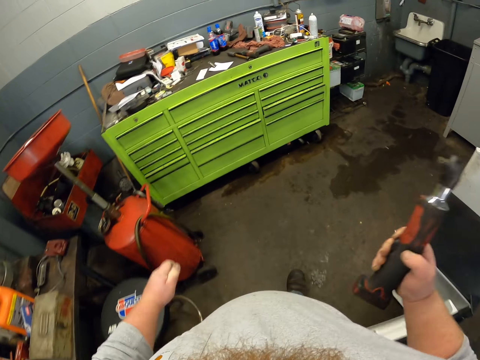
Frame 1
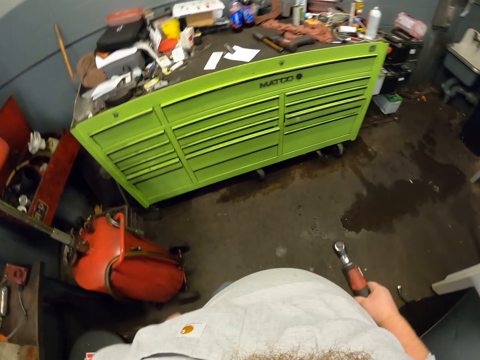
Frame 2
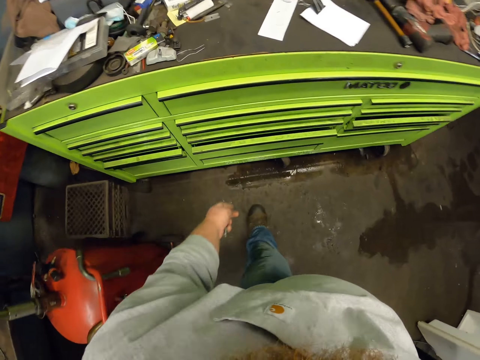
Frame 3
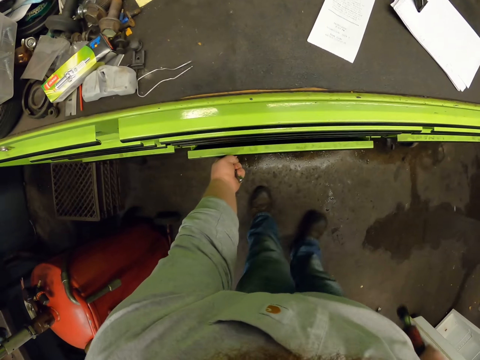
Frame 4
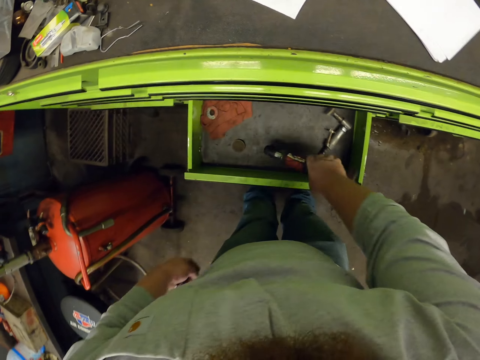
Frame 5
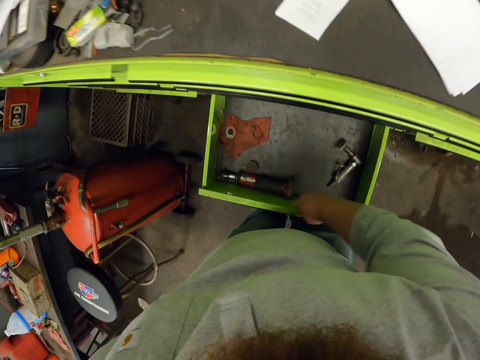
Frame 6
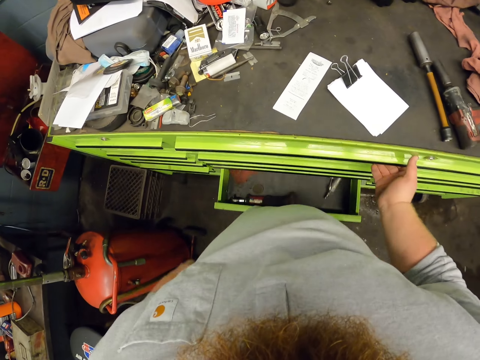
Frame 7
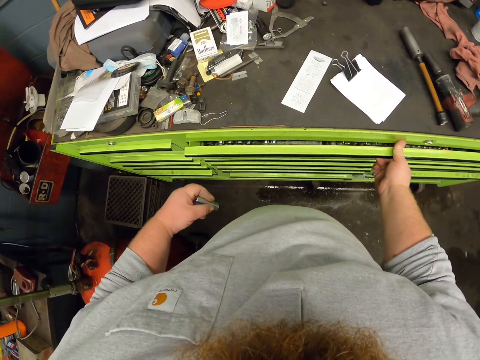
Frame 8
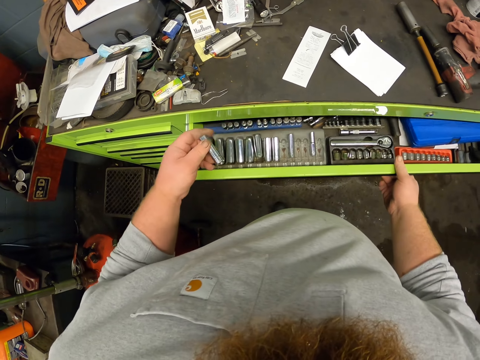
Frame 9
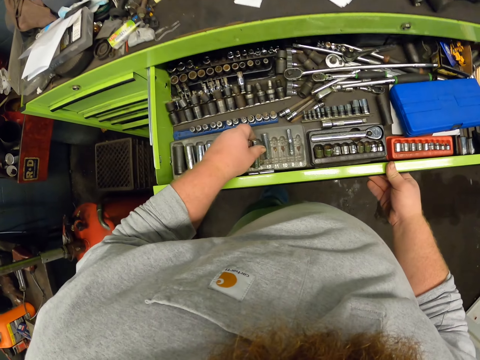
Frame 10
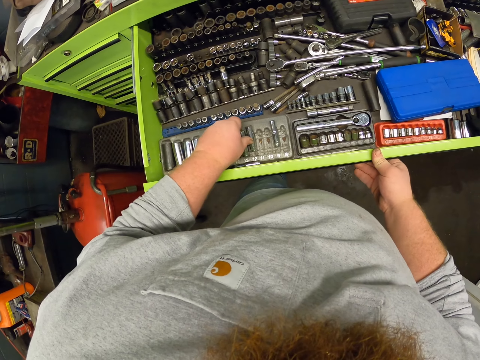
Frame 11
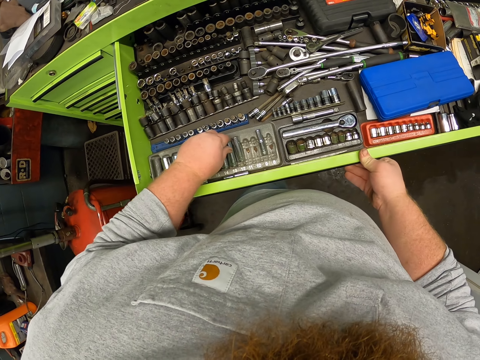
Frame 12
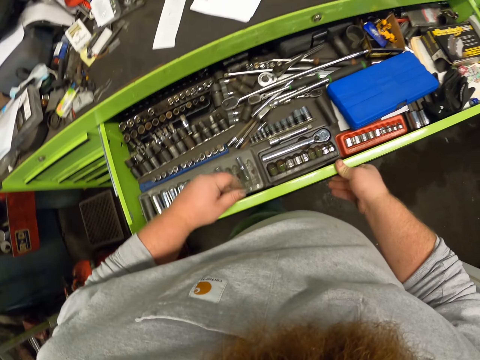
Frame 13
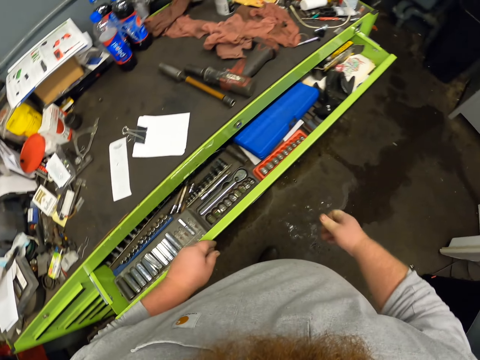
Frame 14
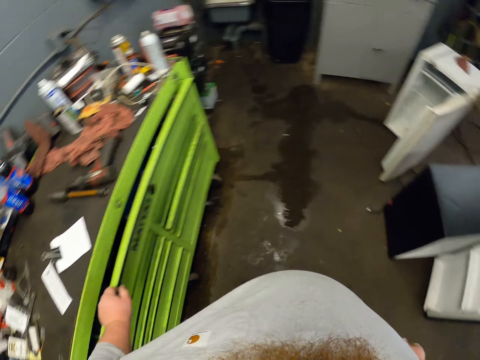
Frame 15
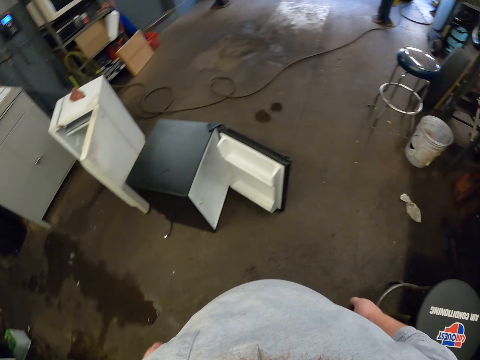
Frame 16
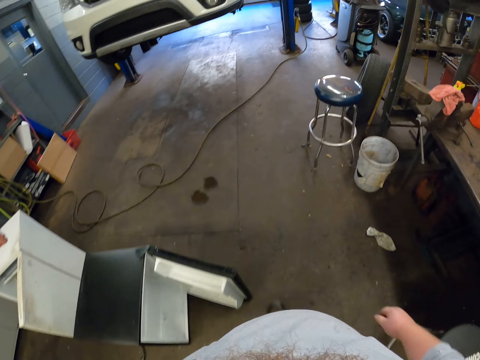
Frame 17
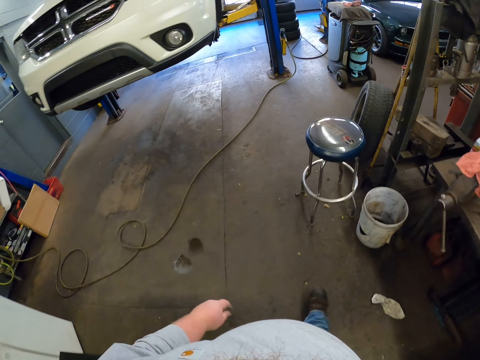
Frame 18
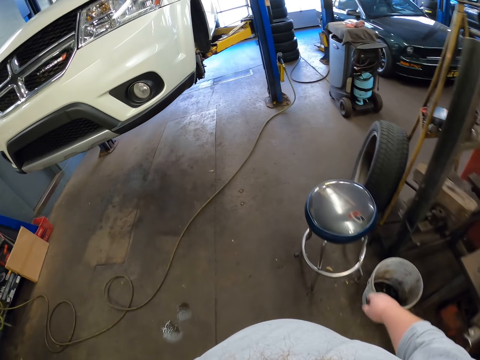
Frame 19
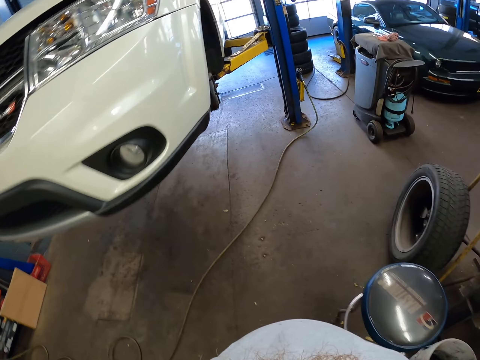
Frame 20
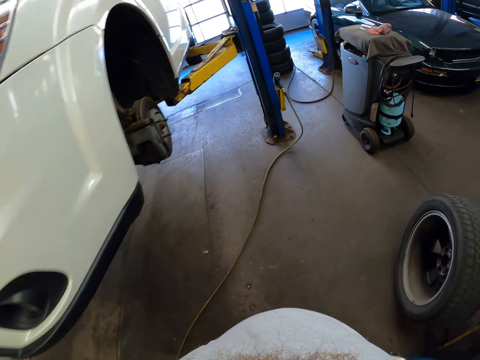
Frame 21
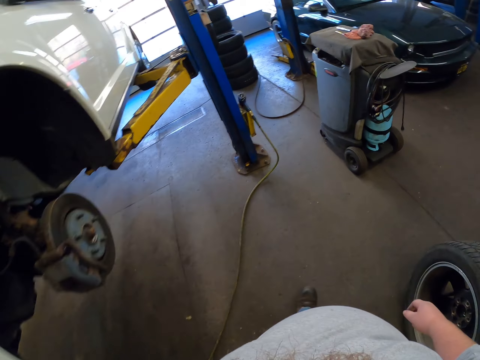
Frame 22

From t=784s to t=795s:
The camera wearer opens the drawer. They place the tube in the drawer. They close the drawer. They open the drawer. They place the head in the case. They close the drawer. They walk in the workshop towards the wheel.

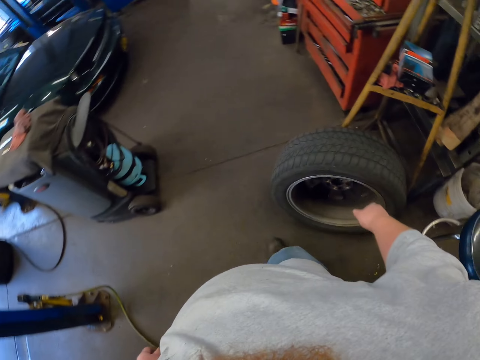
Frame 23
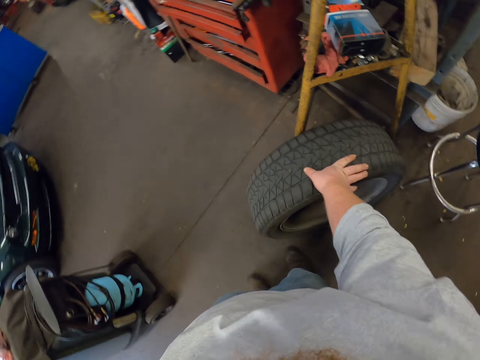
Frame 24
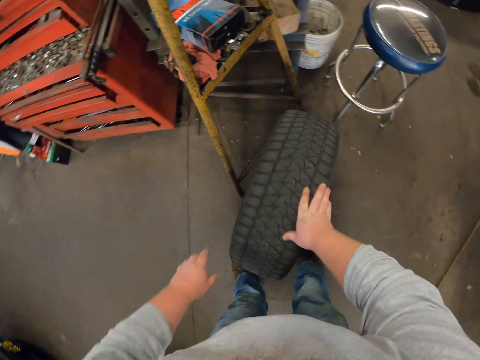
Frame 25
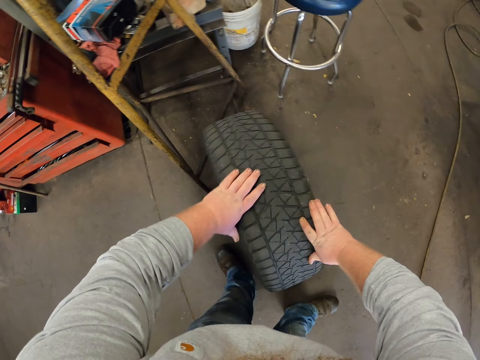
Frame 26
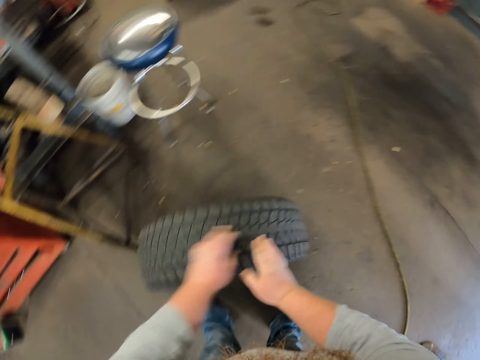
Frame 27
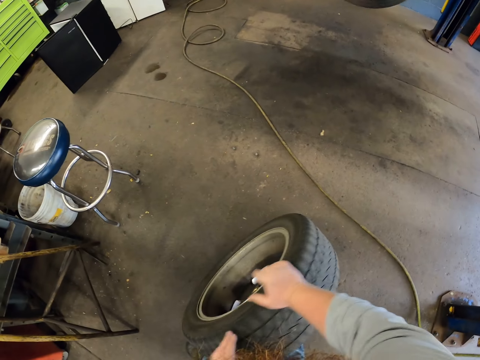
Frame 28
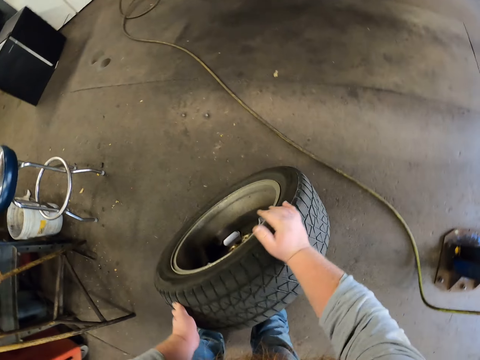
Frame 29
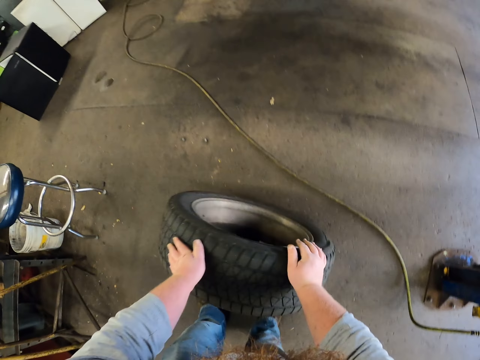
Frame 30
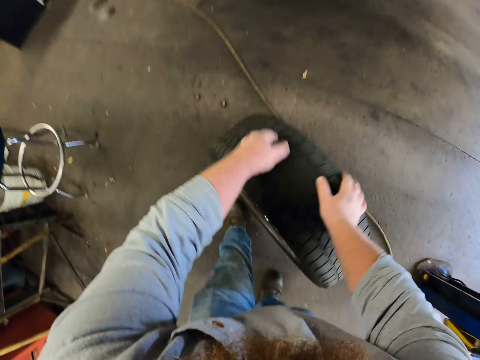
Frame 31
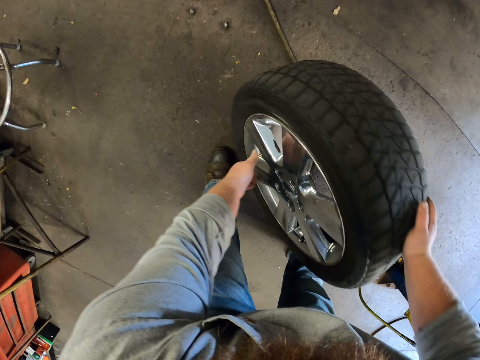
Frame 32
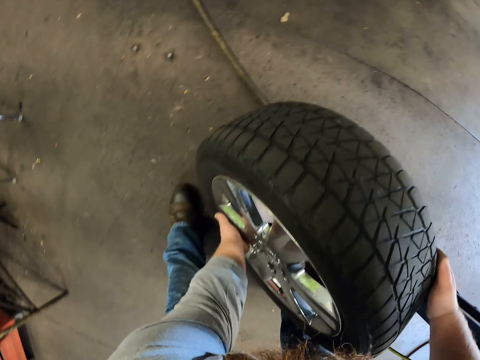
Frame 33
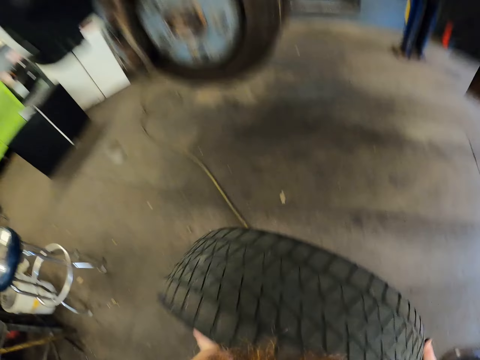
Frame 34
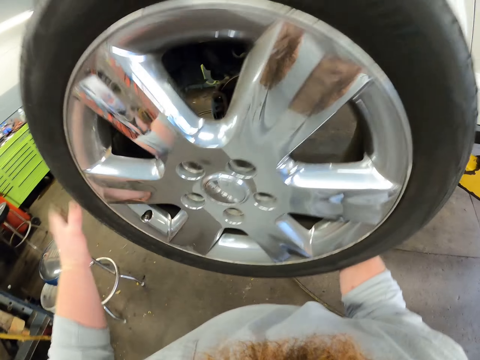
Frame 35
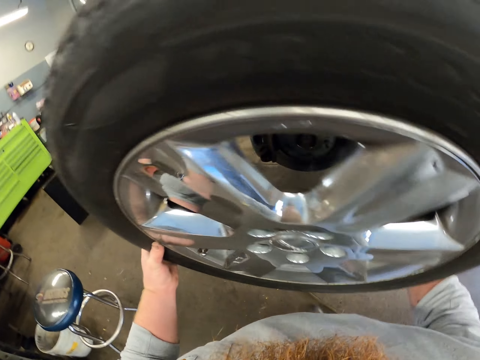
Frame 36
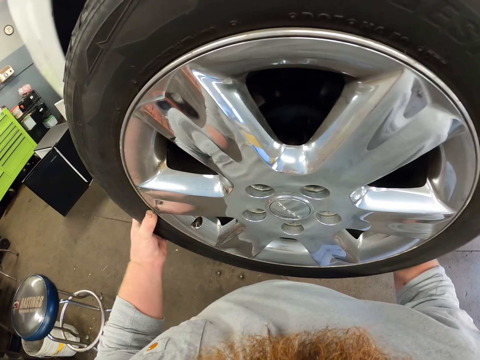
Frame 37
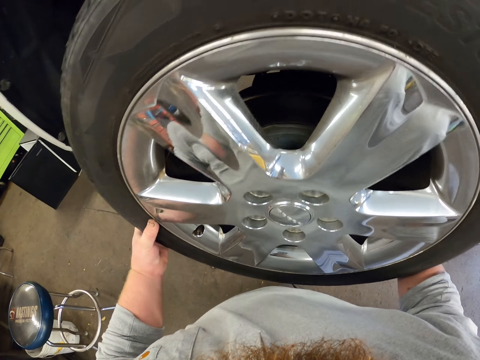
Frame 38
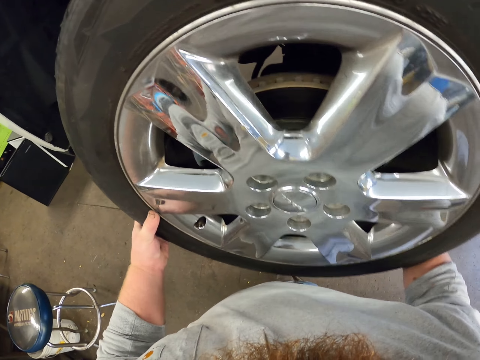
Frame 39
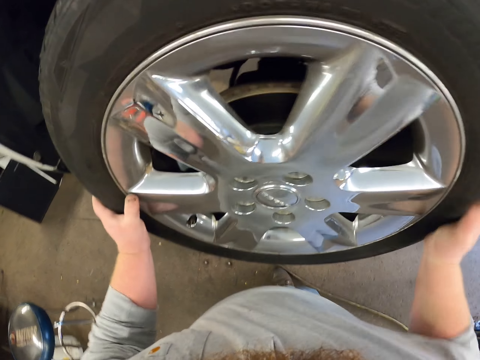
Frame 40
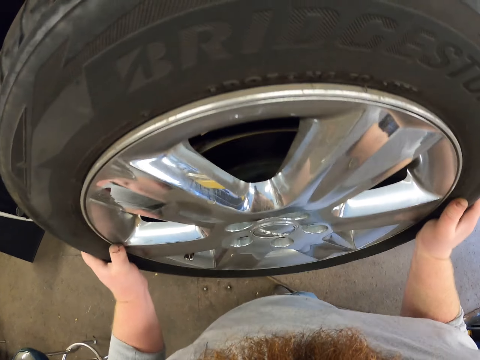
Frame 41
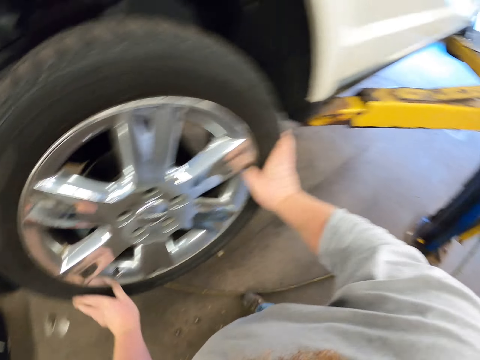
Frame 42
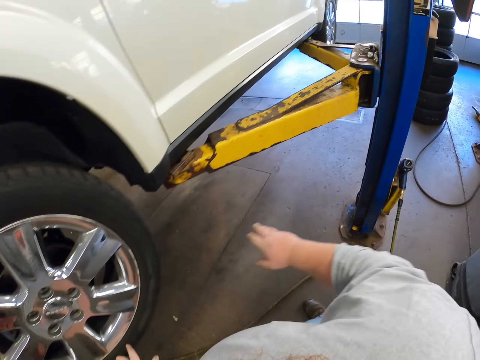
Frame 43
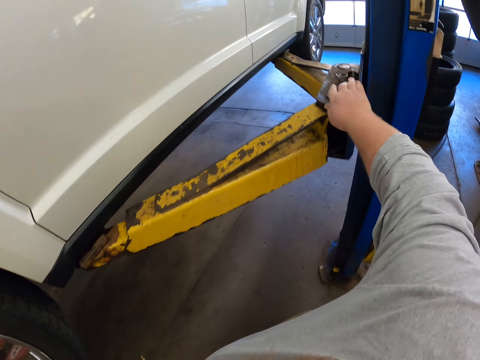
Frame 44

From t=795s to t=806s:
The camera wearer moves the tire or wheel on the floor. They pick up the wheel. They place the wheel on the axle. They move towards the lifting platform.

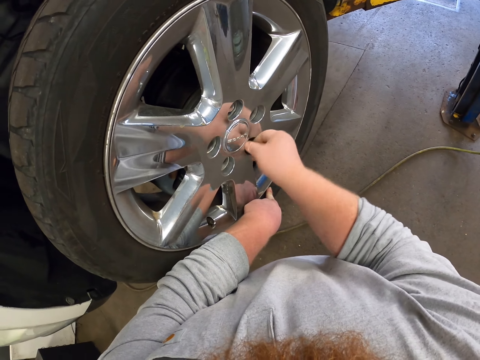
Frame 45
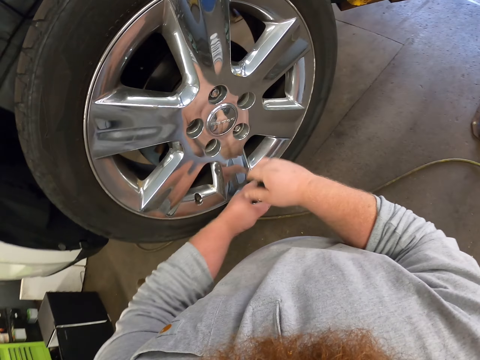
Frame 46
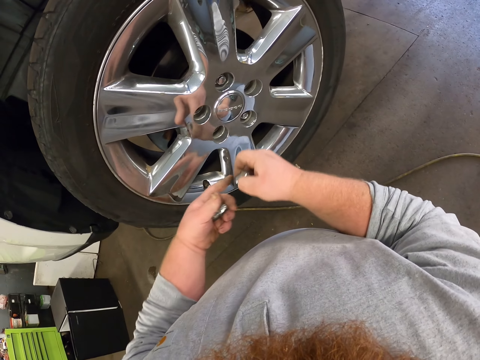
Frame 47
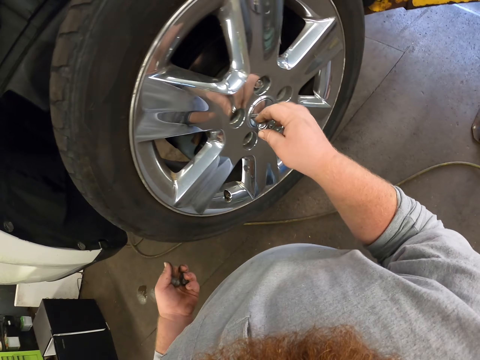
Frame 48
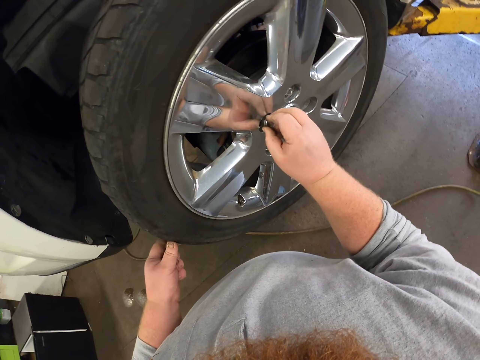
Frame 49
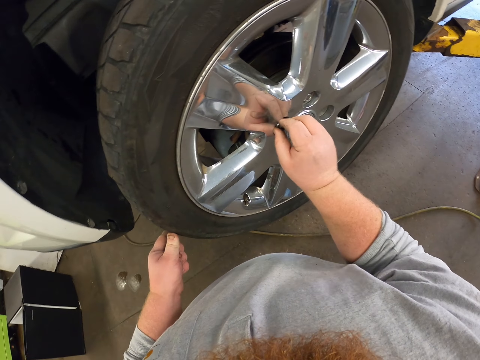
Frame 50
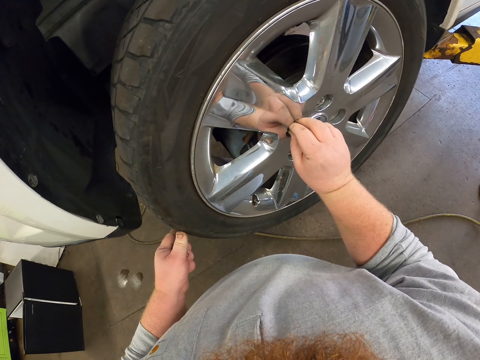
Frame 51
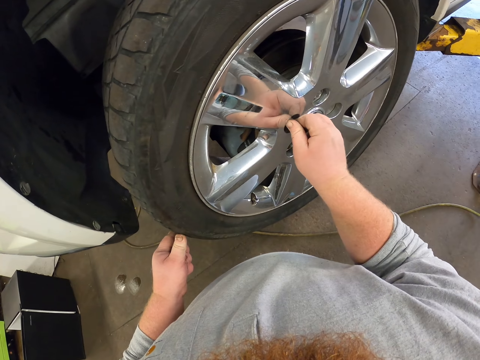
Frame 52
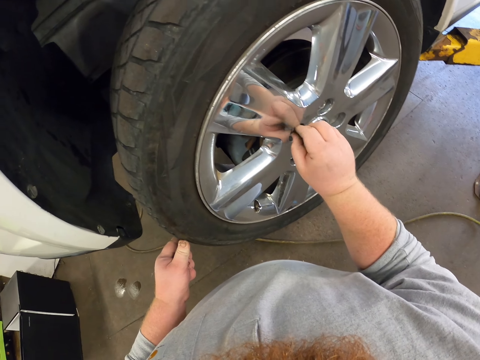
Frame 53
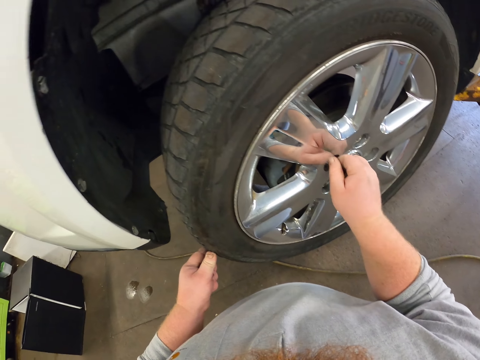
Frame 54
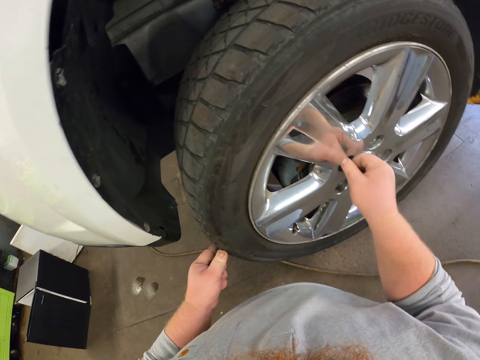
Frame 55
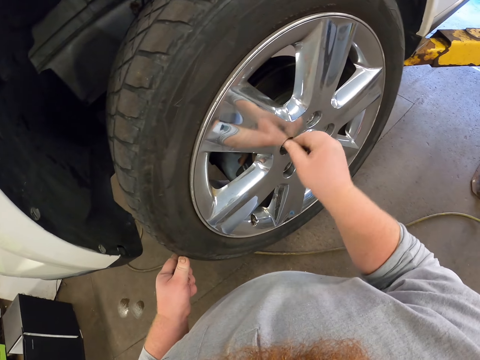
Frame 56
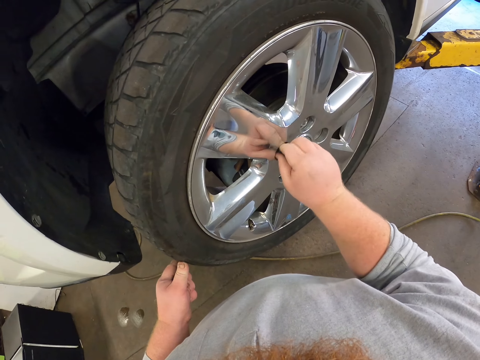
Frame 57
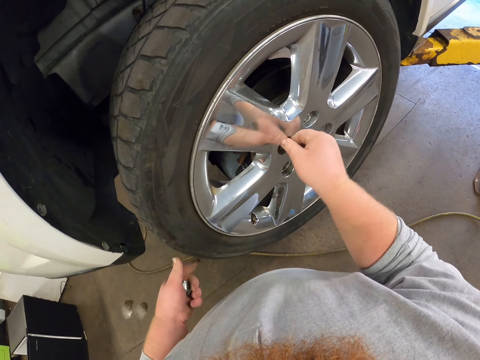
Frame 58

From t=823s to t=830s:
The camera wearer moves the lug to his right hand. He inserts the lug nut in the rim. He holds the tyre.
